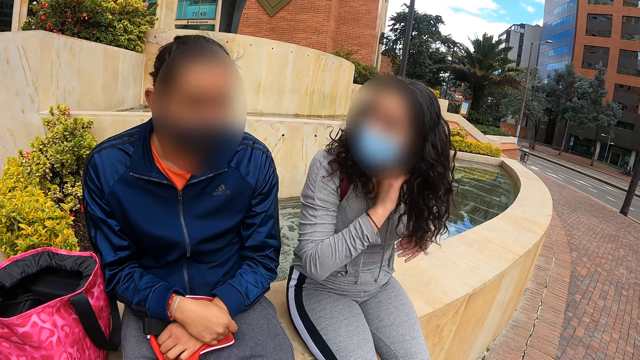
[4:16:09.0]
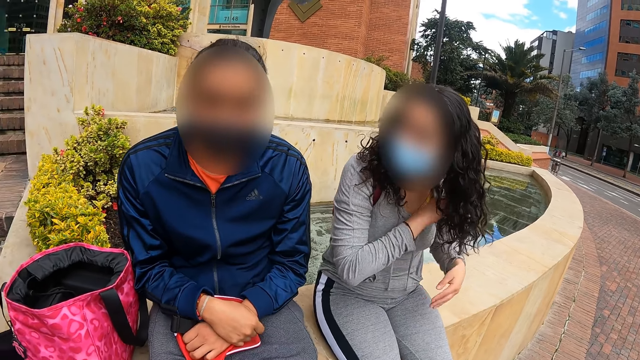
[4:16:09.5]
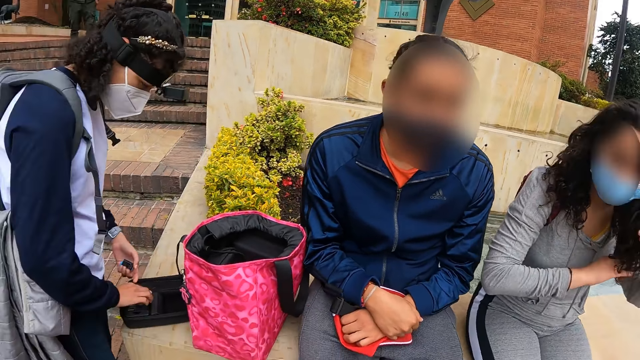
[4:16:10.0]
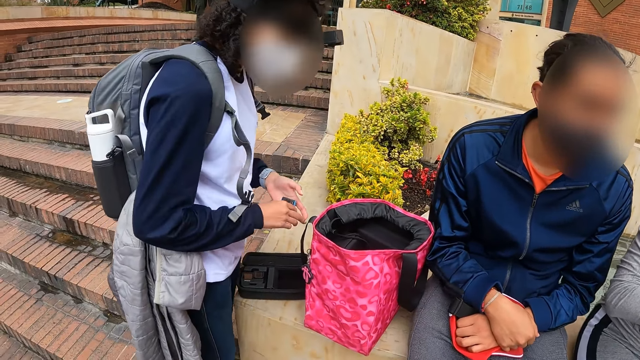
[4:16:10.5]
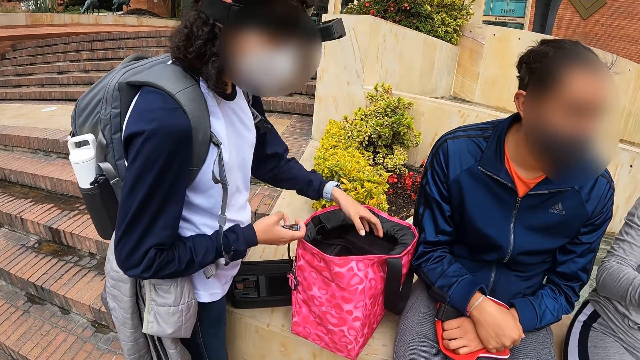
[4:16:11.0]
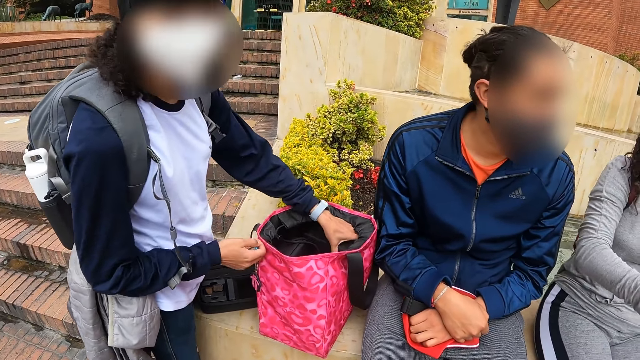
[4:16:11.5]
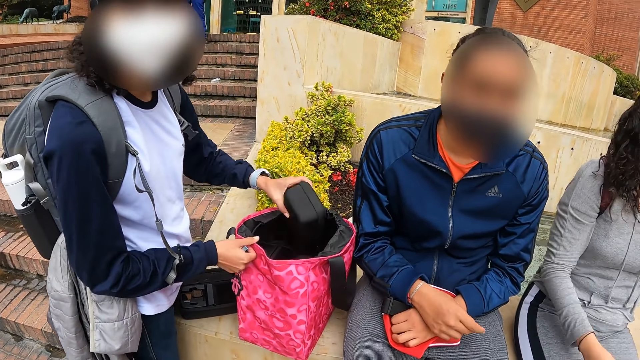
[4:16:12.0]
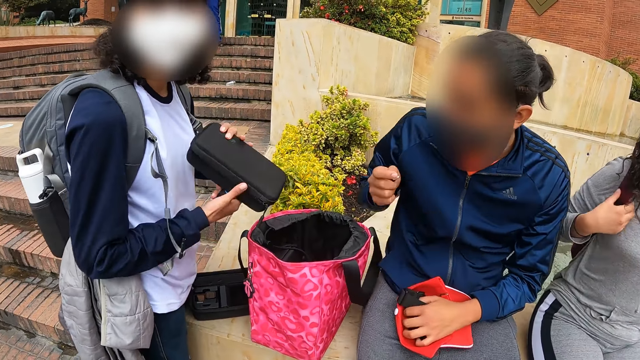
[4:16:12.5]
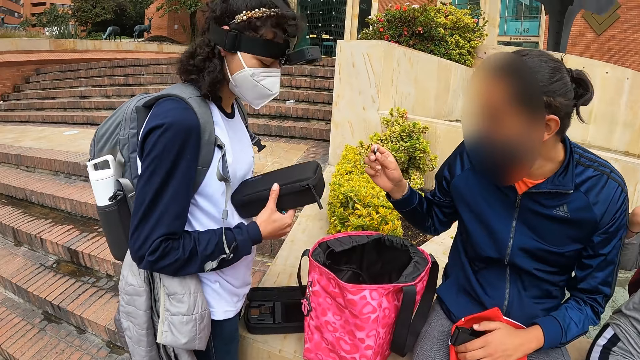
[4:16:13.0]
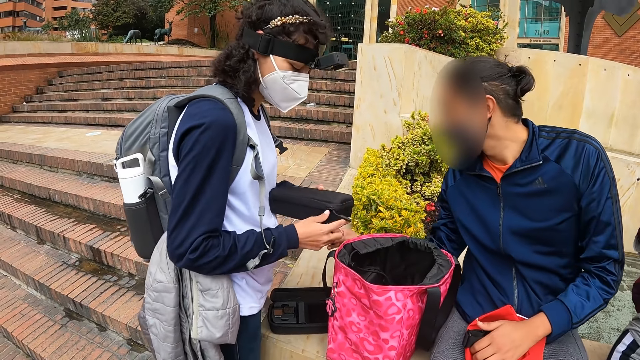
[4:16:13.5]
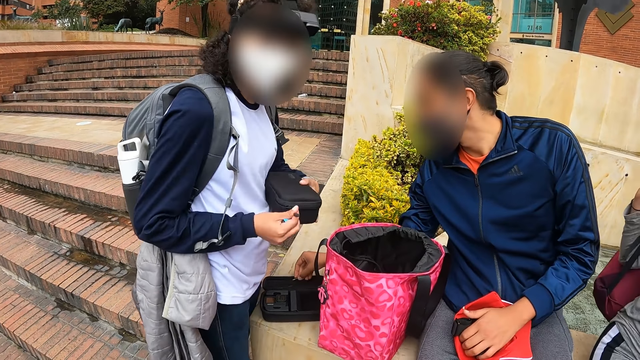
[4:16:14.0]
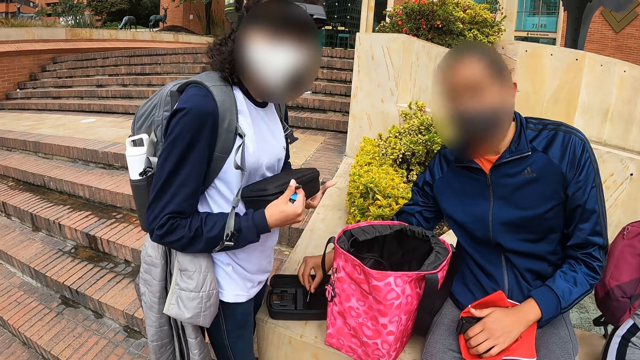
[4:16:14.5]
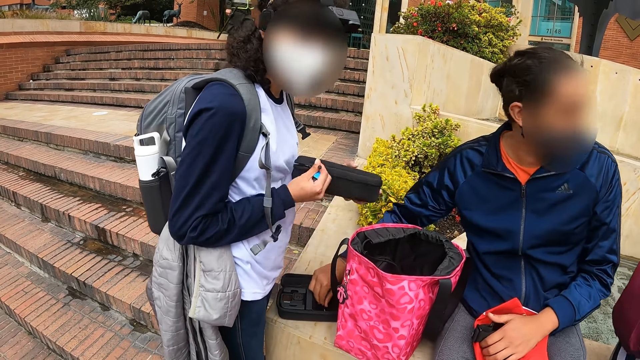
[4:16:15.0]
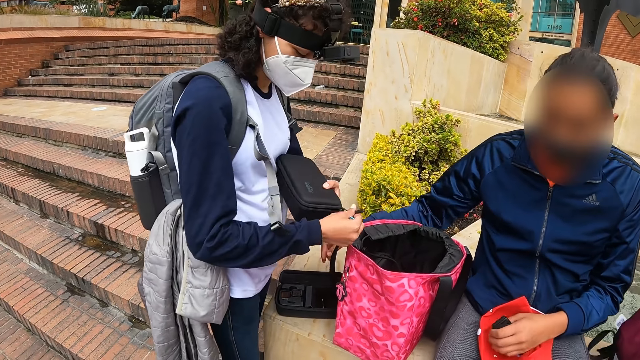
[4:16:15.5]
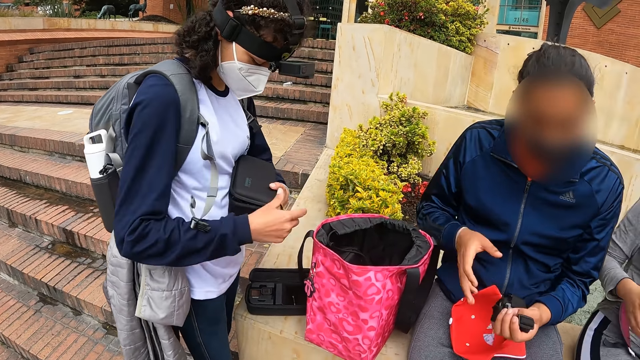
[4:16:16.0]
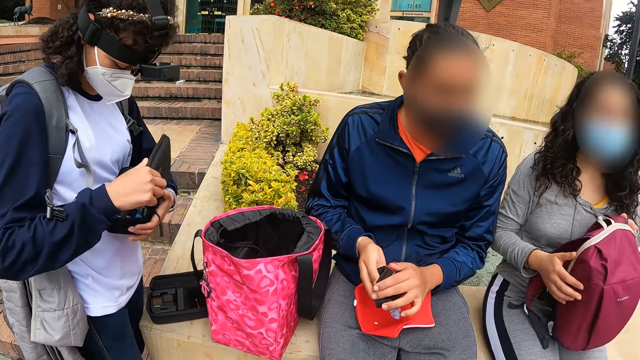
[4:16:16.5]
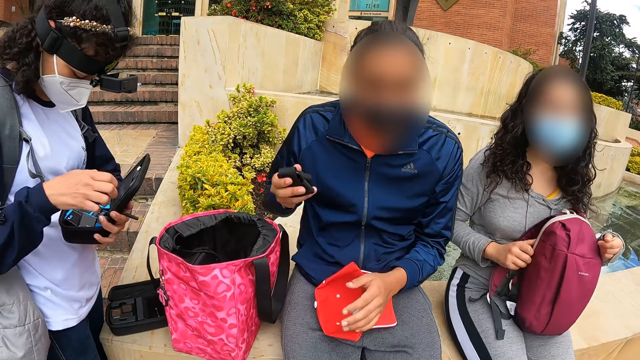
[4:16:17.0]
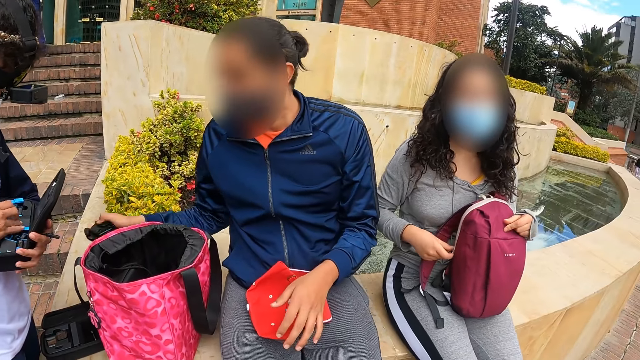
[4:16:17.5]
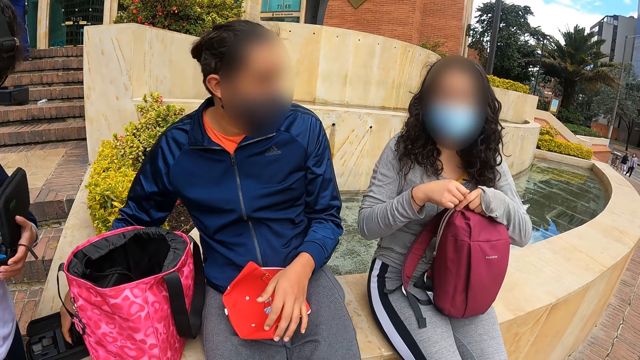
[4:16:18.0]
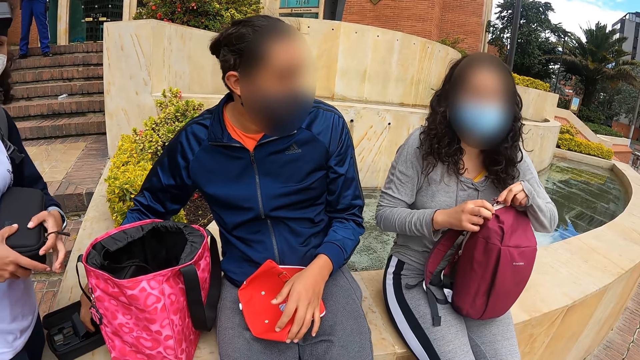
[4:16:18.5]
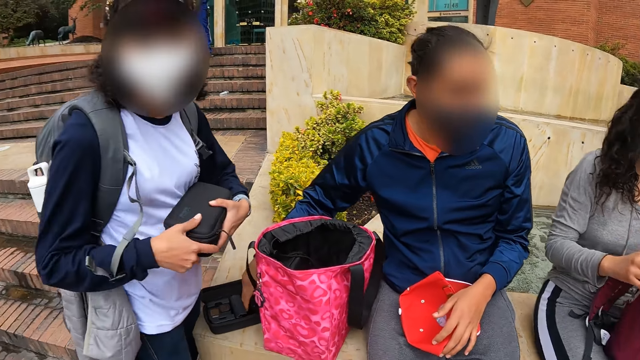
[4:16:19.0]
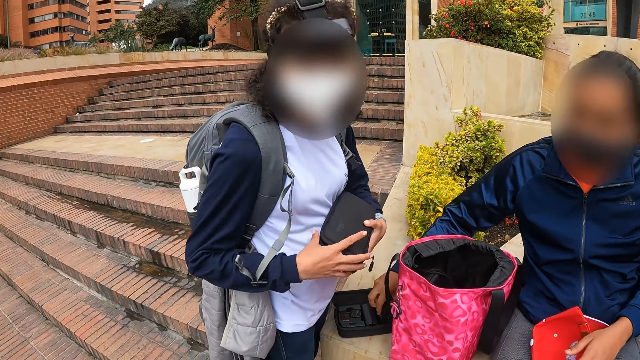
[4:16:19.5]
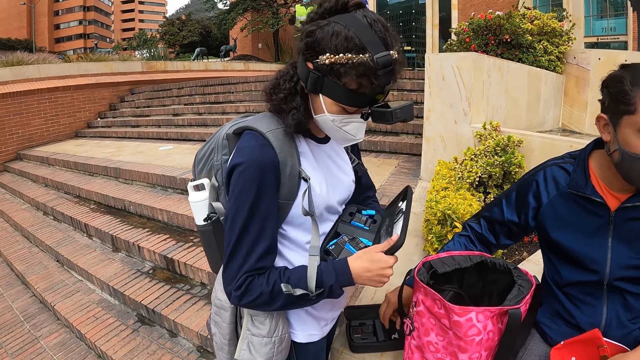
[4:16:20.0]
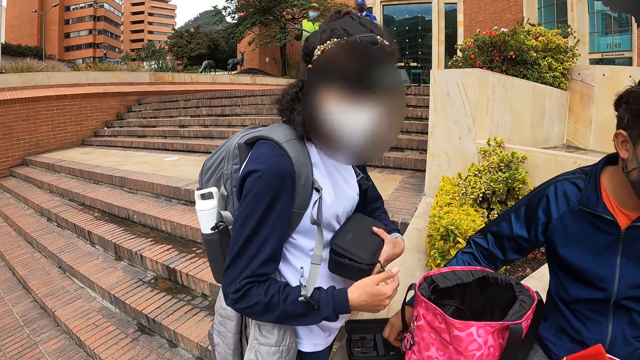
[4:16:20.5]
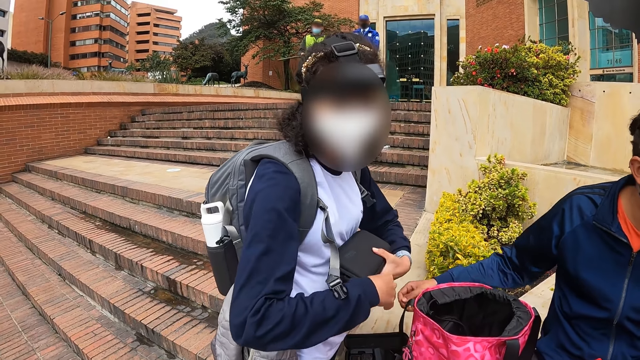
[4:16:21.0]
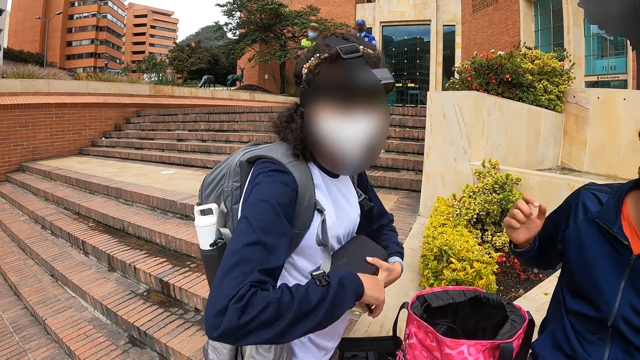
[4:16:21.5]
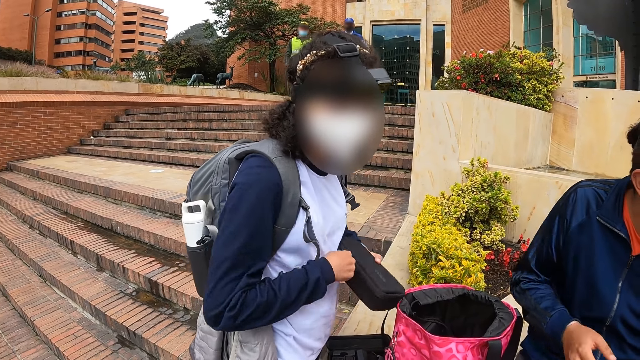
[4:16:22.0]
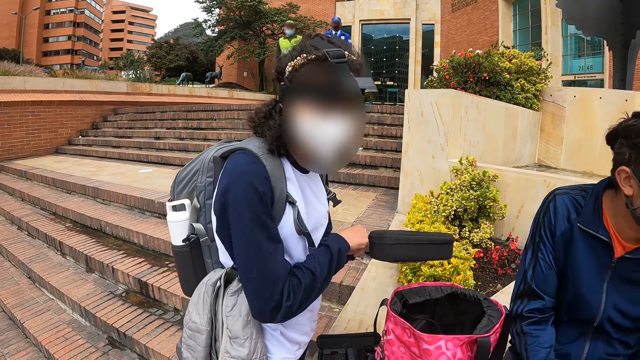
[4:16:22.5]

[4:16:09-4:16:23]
The camera wearer looks around. A woman drops a camera battery from her left hand to her right hand, picks the black box from the bag on the pavement with her left hand, and touches the bag on the pavement with her left hand. The camera wearer interacts with the woman. The woman removes the camera bag, holds the black box with her right hand, and unzips the black box with her right hand. A man drops the camera pin inside the black box on the pavement with his right hand. The man folds the camera strap with both hands. The woman opens the black box with her right hand. Another woman holds a bag on her lap with both hands and unzips the bag on her lap with her right hand. The camera wearer looks around. The man drops the camera strap inside the black box on the pavement with his right hand. The first woman closes the black box with her left hand. The other woman unzips the bag with her left hand. The camera wearer looks around. The first woman opens the black box with her right hand, closes the black box with her right hand, and zips the black box with her right hand.

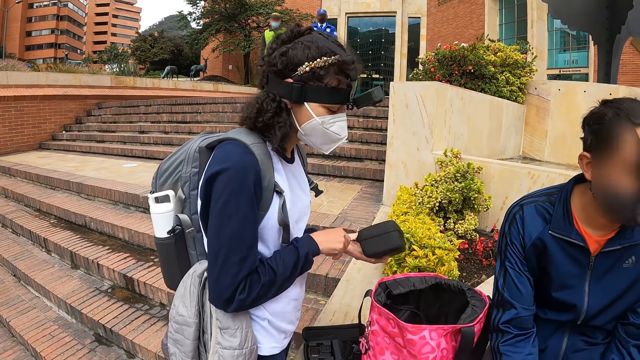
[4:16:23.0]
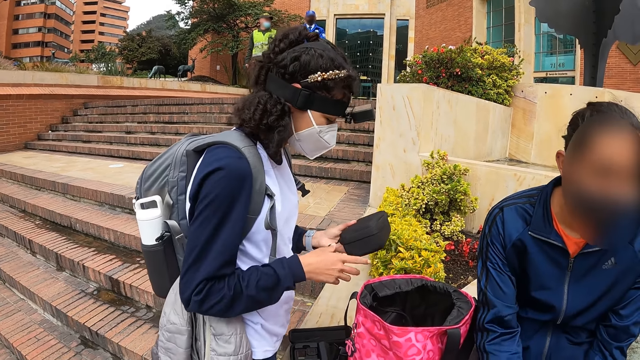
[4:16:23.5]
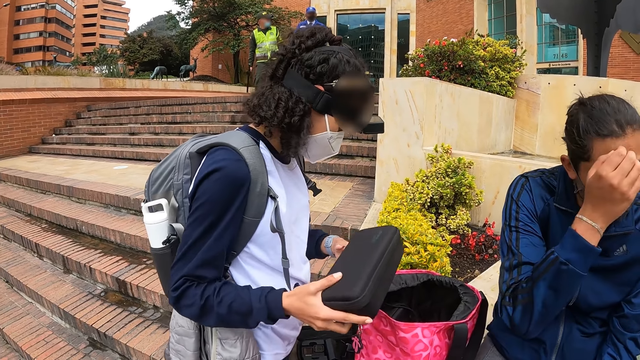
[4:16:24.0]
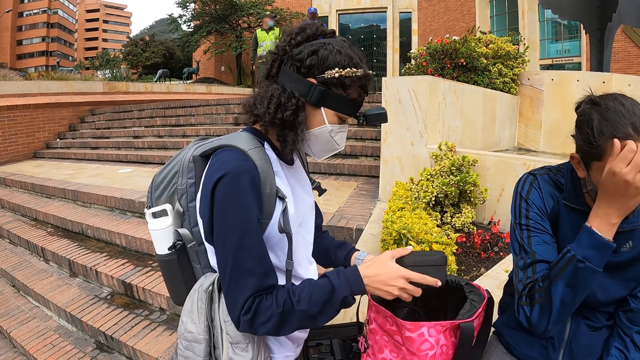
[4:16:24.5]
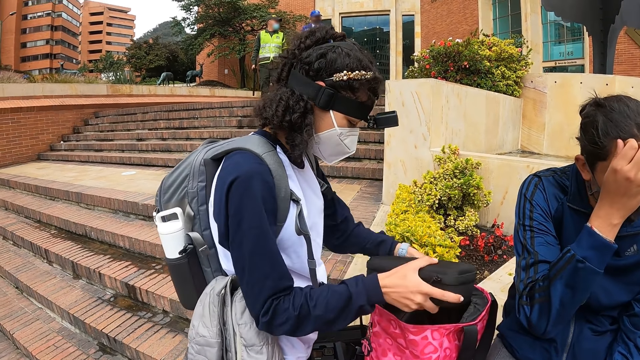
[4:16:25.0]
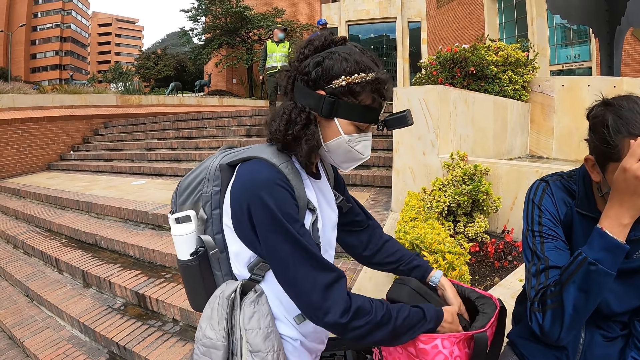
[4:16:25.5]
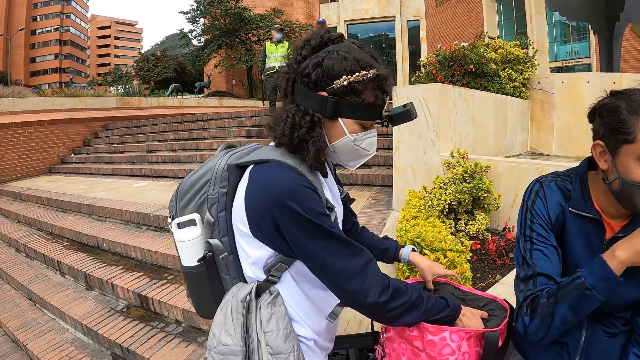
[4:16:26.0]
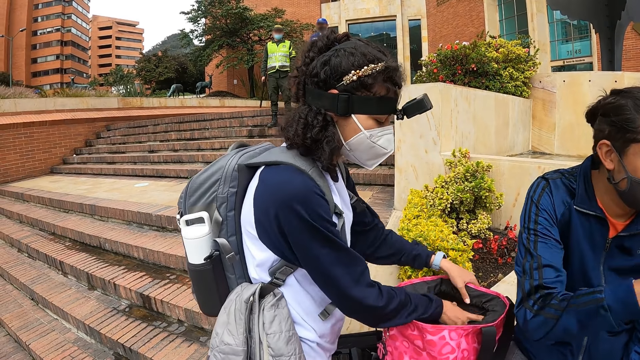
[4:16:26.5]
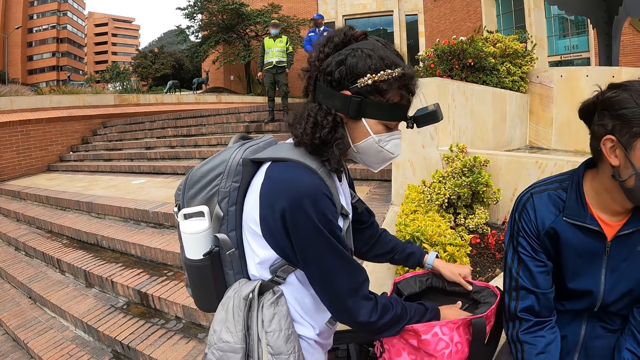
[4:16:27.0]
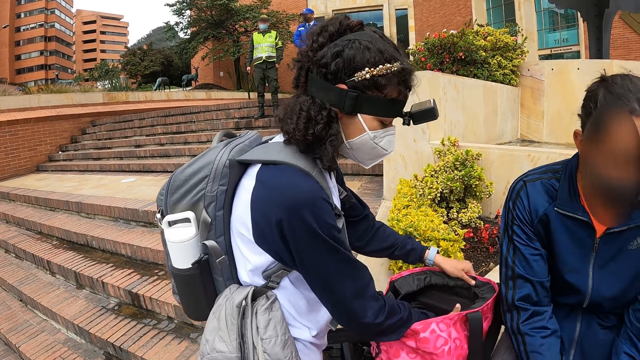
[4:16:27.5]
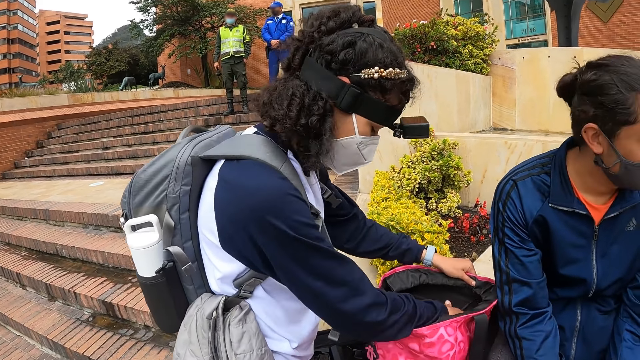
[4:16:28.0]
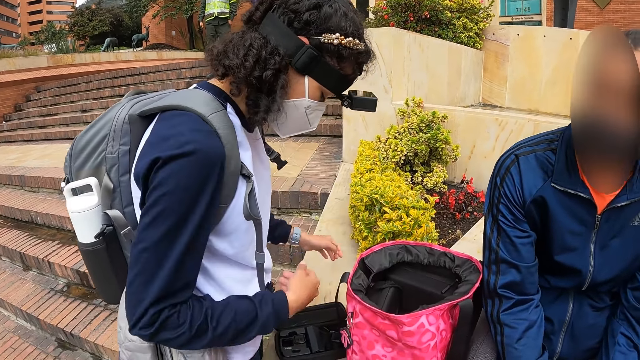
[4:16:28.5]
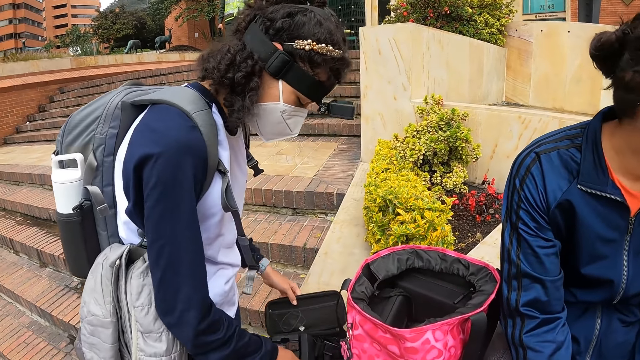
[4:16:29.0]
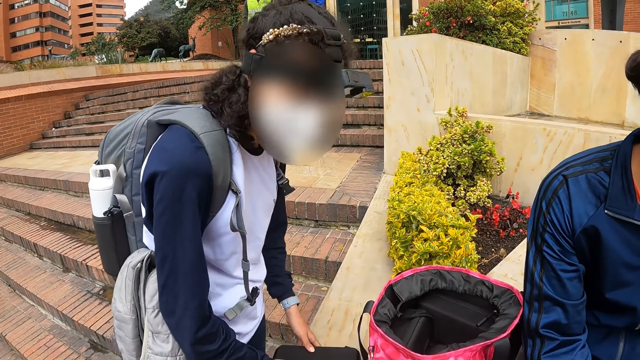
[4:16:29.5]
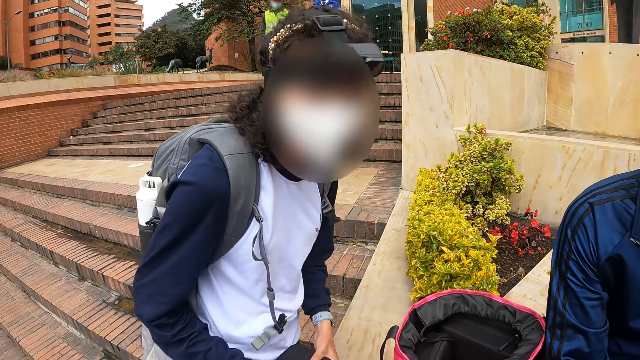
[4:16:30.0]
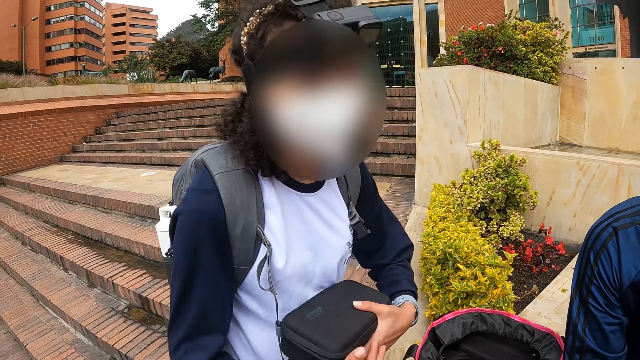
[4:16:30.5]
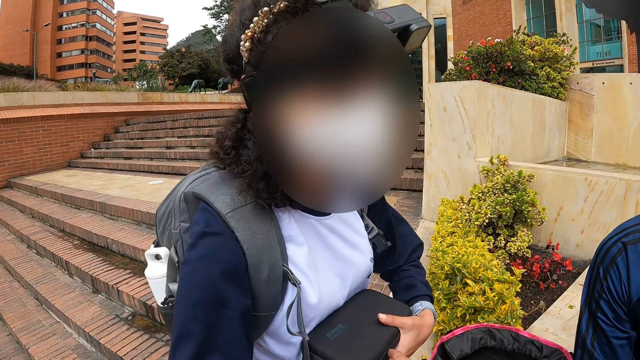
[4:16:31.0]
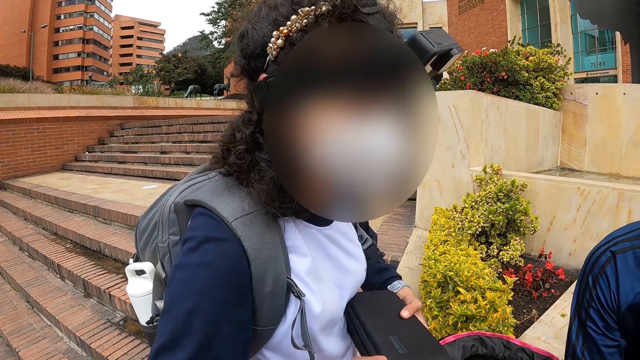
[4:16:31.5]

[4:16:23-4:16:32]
The camera wearer interacts with a woman. The man scratches his forehead with his right hand. The woman drops the black box inside the bag on the pavement with her right hand. The woman holds the black box with her left hand. The woman closes the black box on the pavement with her left hand. The woman picks up the black box from the bag on the pavement with both hands. The camera wearer interacts with the woman. The woman zips the black box with her right hand.
